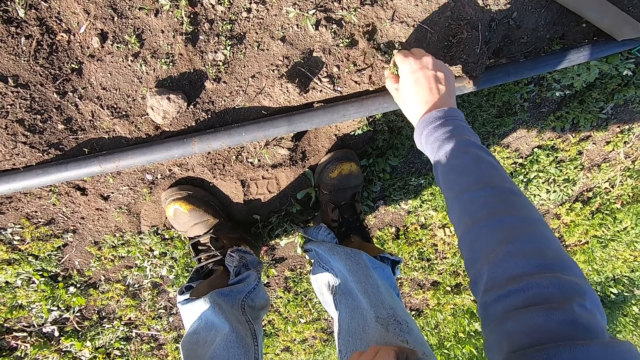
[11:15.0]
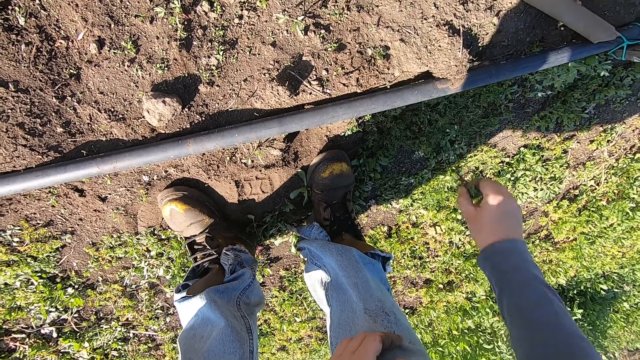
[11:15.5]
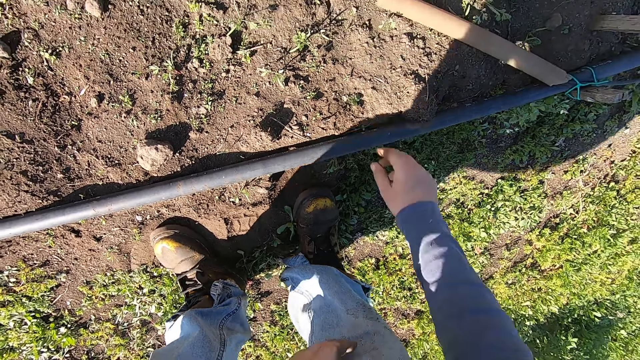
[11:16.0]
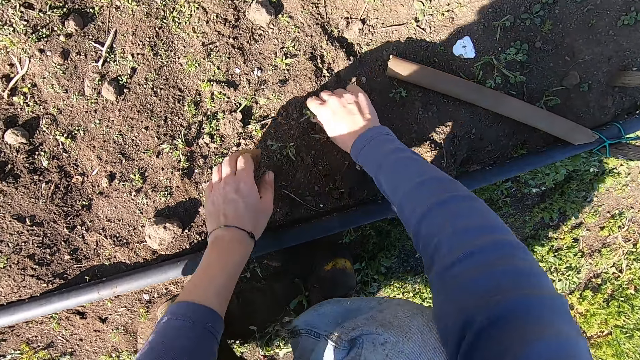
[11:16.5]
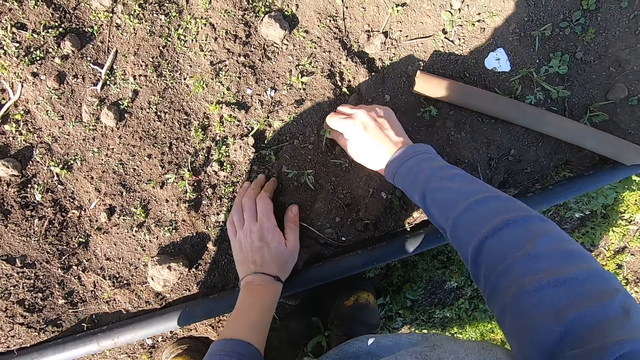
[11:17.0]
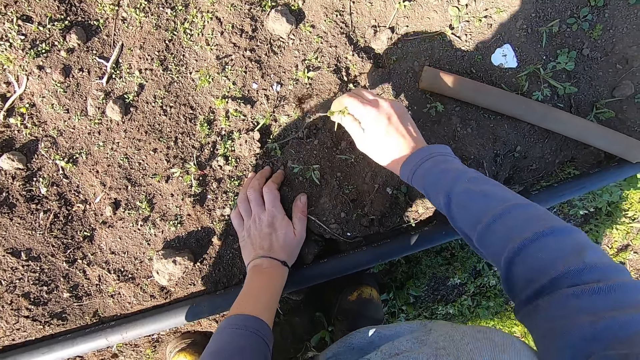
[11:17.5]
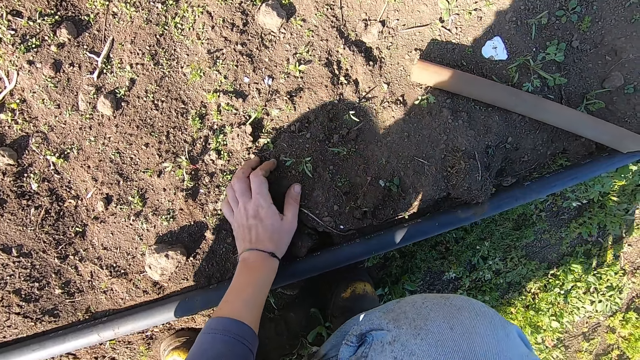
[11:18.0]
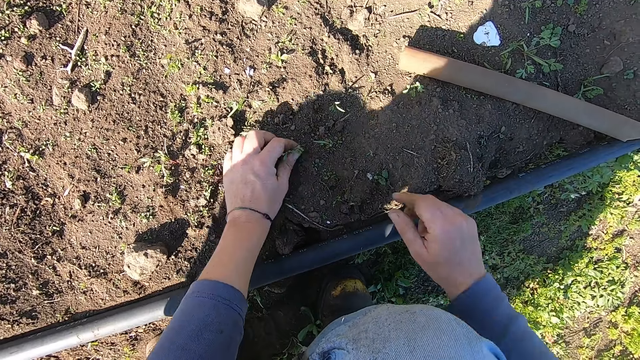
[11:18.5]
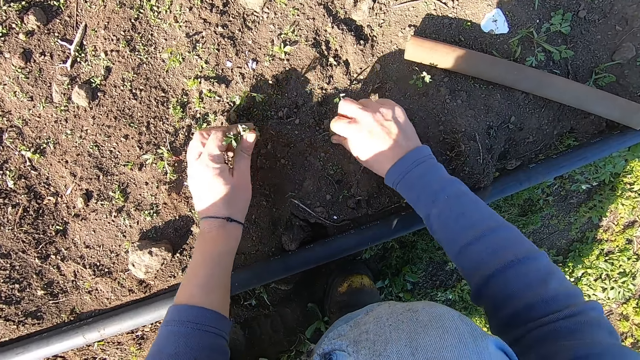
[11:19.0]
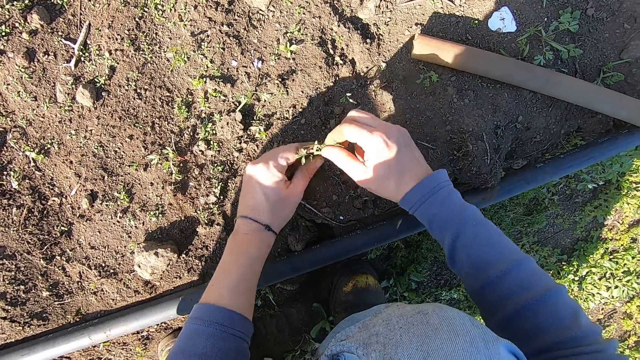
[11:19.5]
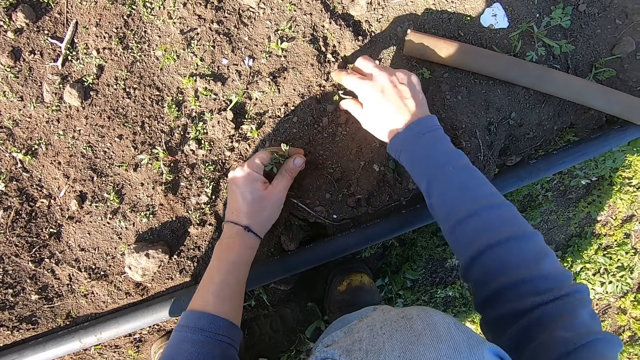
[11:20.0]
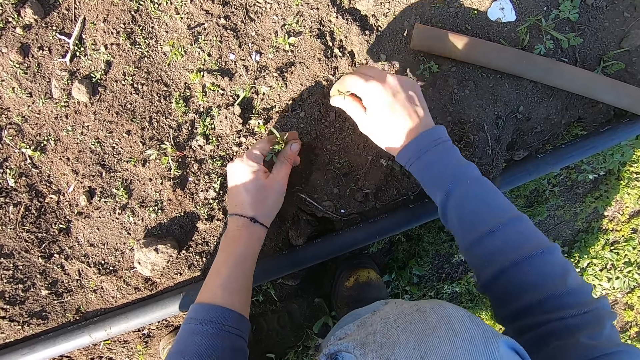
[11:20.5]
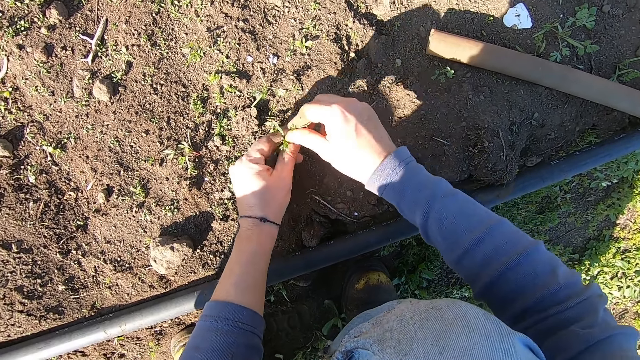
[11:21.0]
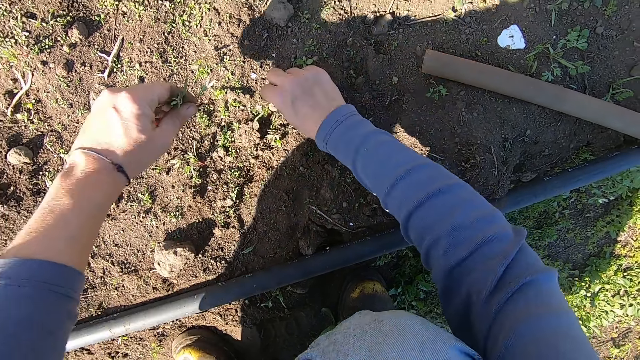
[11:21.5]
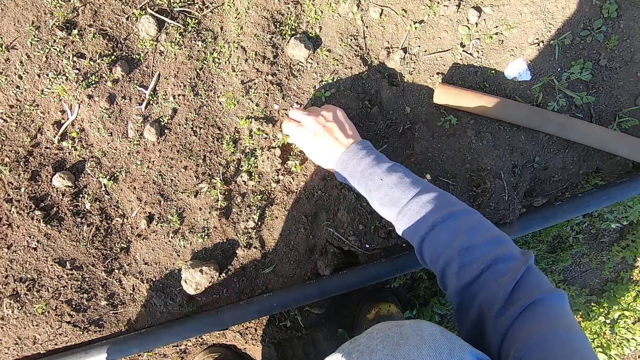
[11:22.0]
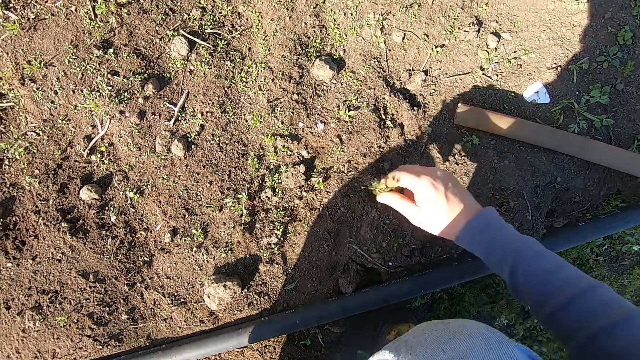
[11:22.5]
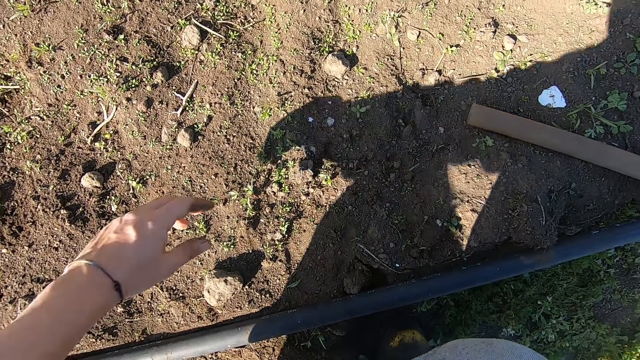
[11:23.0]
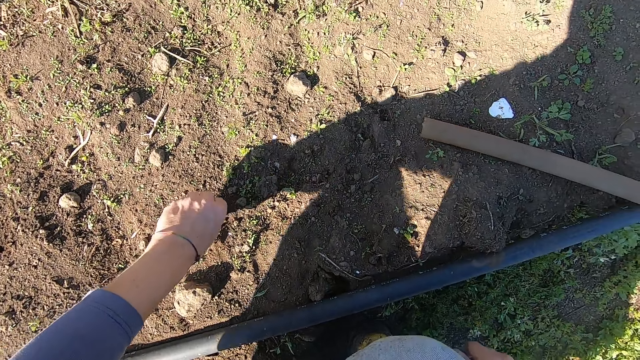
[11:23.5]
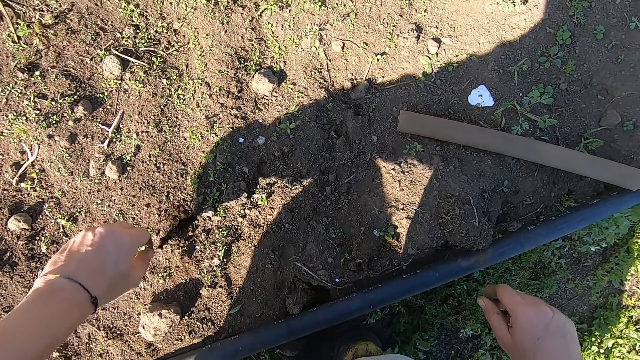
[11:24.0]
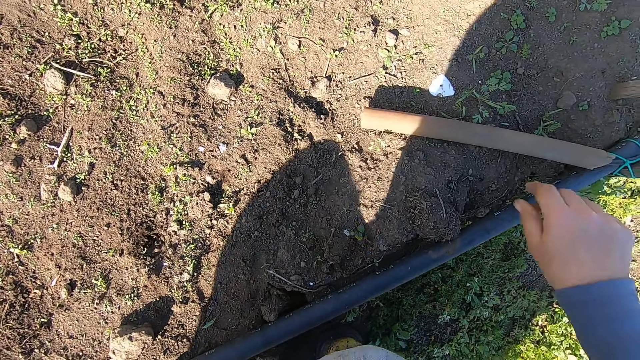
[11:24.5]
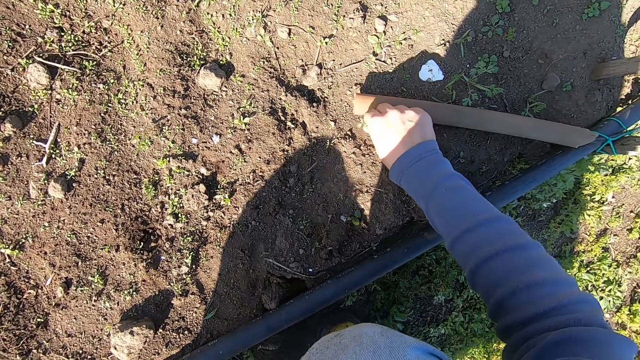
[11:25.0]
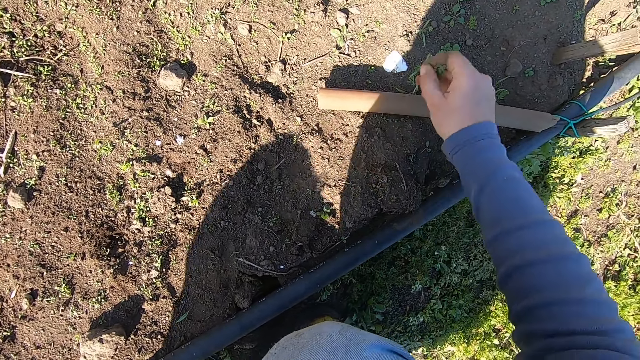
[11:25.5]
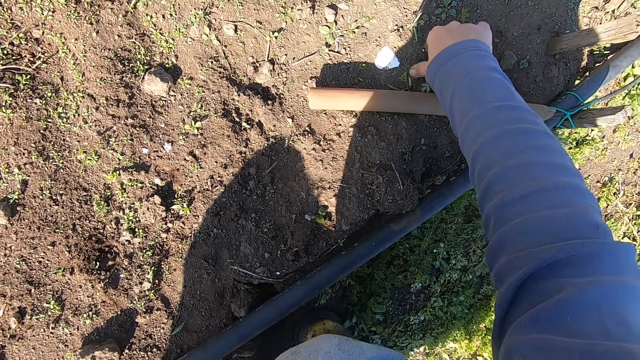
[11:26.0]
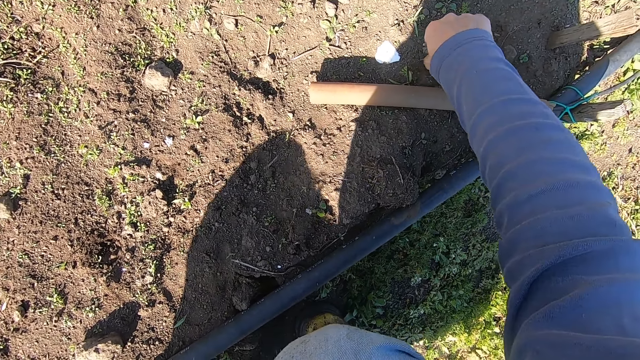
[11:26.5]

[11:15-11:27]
The camera wearer throws the weed plants in his right hand away. He removes weed plants from the ground with his right hand. He throws the weed plants in his right hand away. He removes weed plants from the ground with his left hand. He removes weed plants from the ground with his right hand. He passes the weed plant from his right hand to his left hand. He removes weed plants from the ground with his right hand. He passes the weed plant from his right hand to his left hand. He throws away the weed plants in his left hand and removes a weed plant from the ground with his right hand. He throws away the weed plants in his right hand. He removes a weed plant from the ground with his left hand. He throws a plant away with a hand. He removes weed plants from the ground with his right hand.

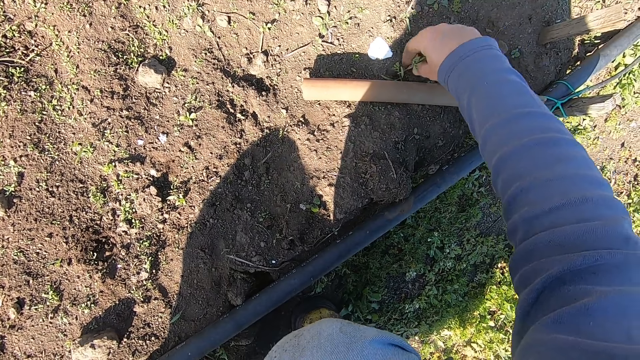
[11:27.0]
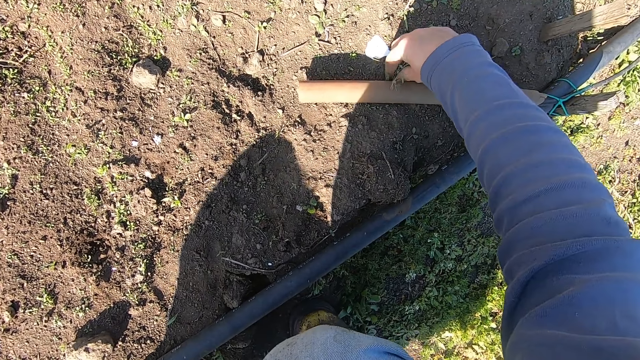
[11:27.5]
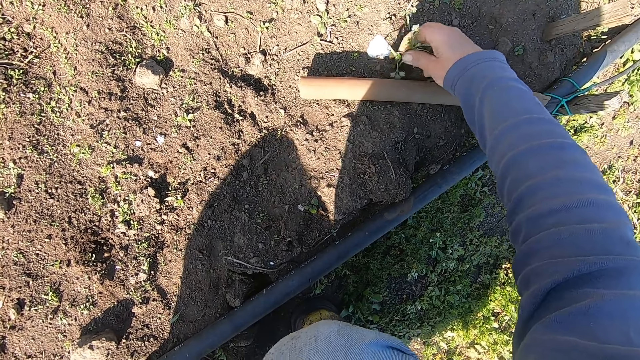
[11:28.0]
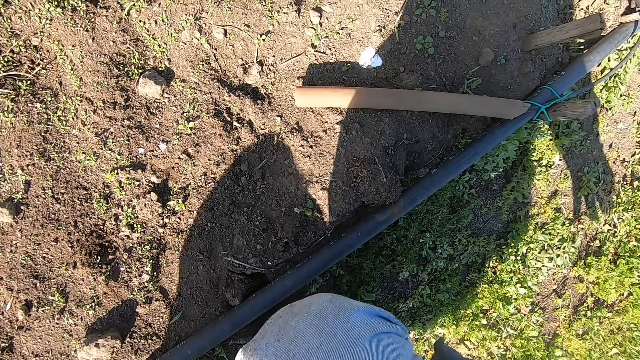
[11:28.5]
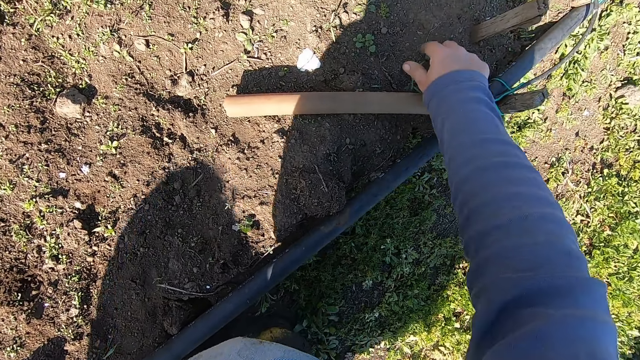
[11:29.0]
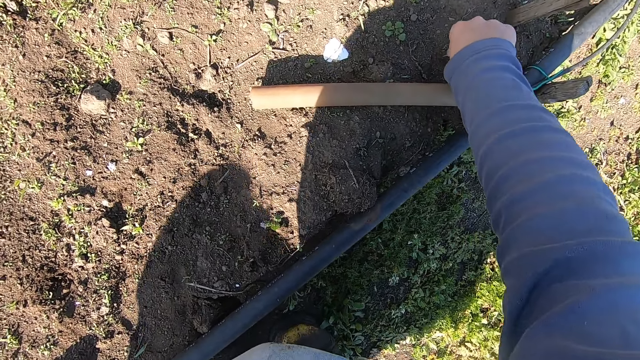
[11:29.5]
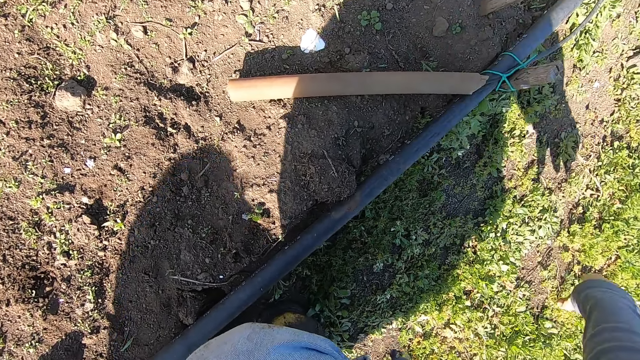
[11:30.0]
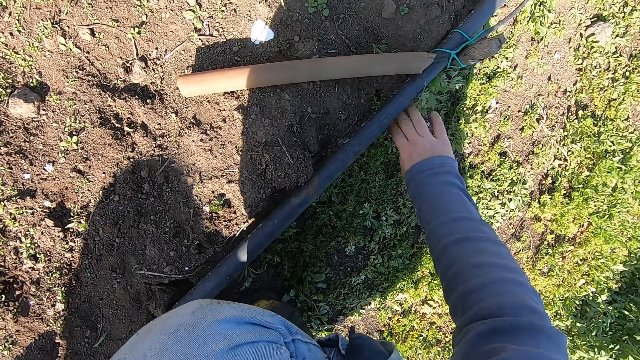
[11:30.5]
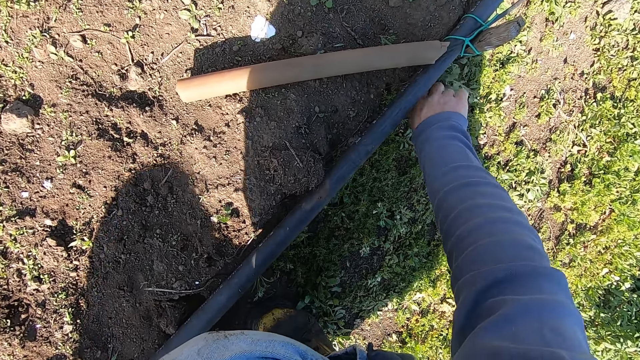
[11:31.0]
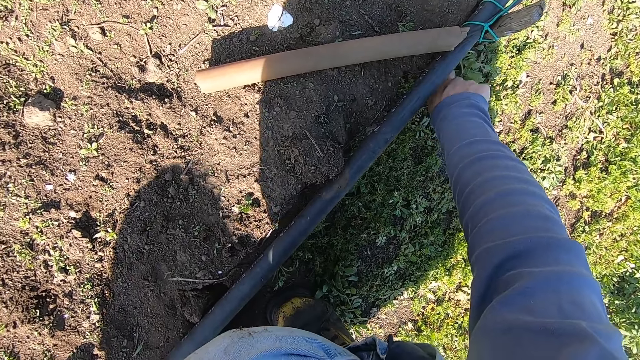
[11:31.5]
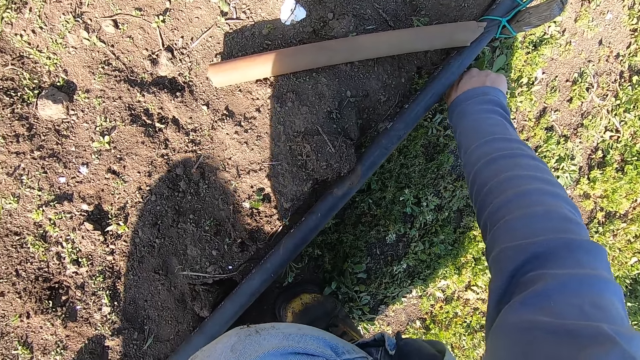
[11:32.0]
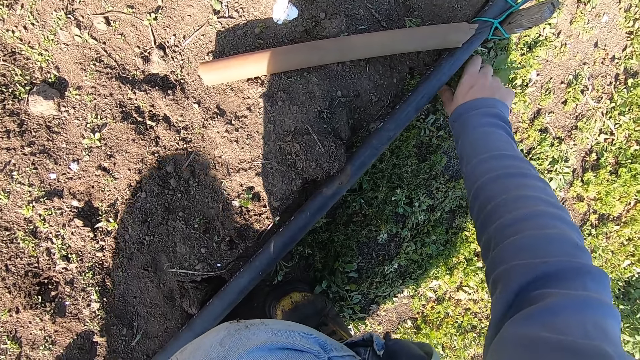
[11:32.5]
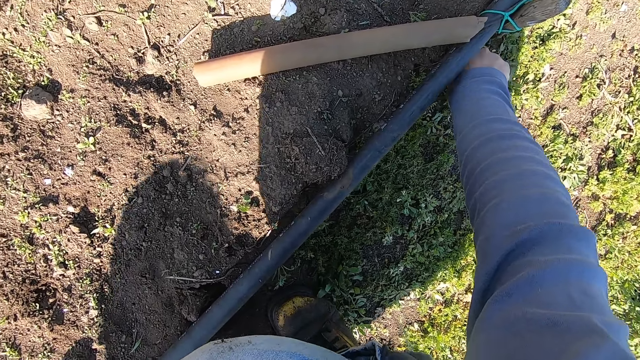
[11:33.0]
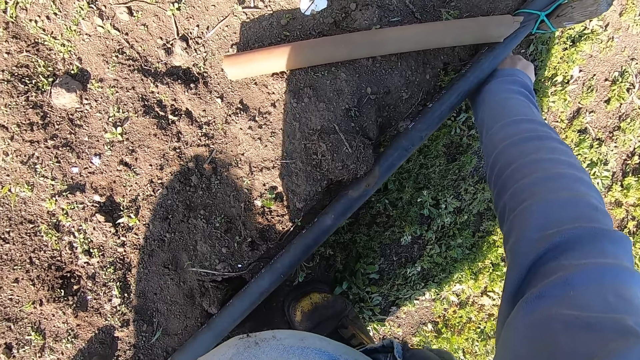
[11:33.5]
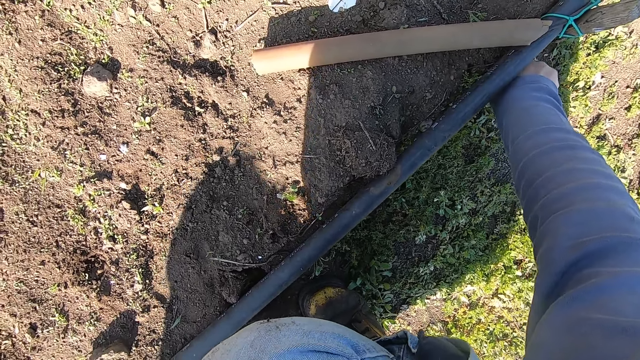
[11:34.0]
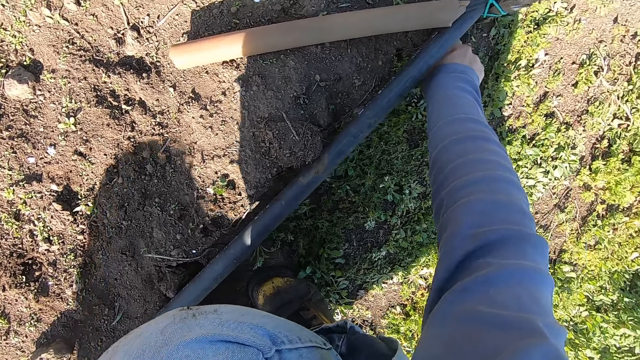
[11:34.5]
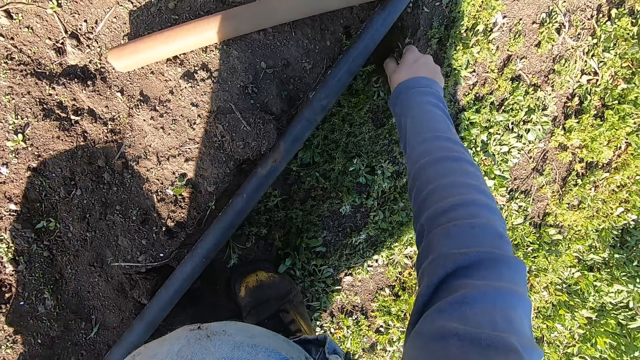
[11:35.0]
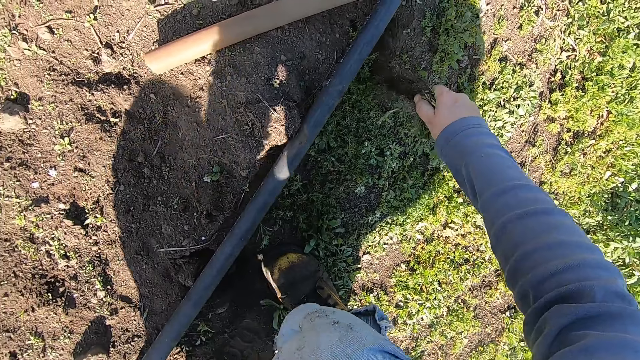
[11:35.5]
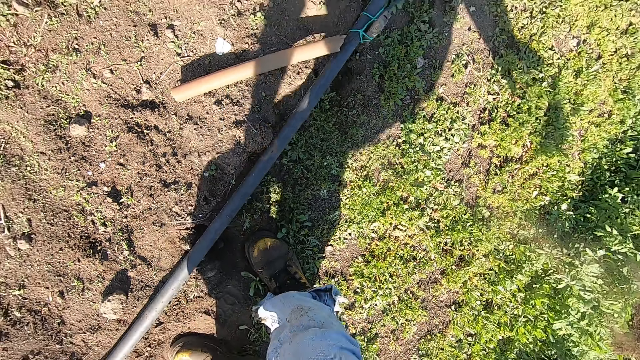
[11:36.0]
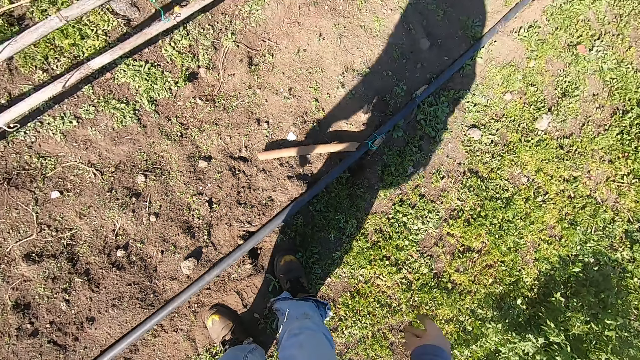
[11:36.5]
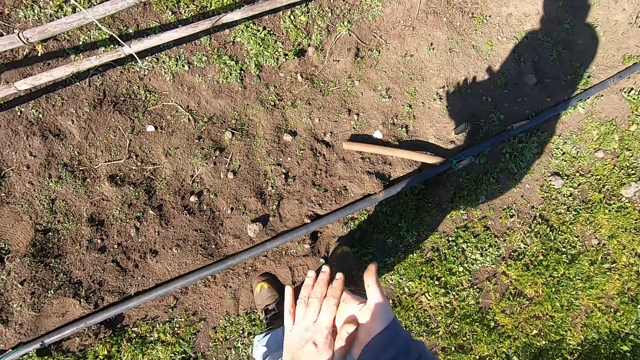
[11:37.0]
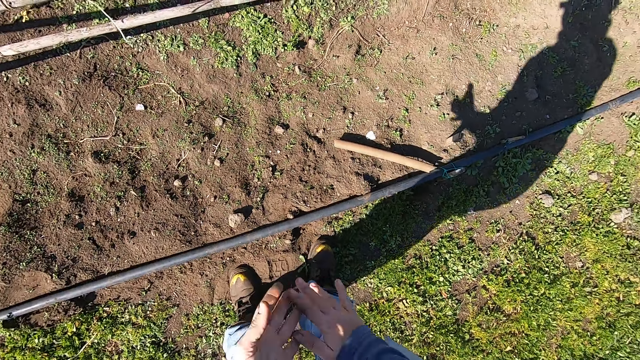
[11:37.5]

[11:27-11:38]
The camera wearer throws the weed plants in his right hand away. He removes a weed plant from the ground with his right hand. He throws the weed plant in his right hand away. He removes a weed plant from the ground with his right hand. He throws the weed plant in his right hand away. He wipes his hands over each other.
